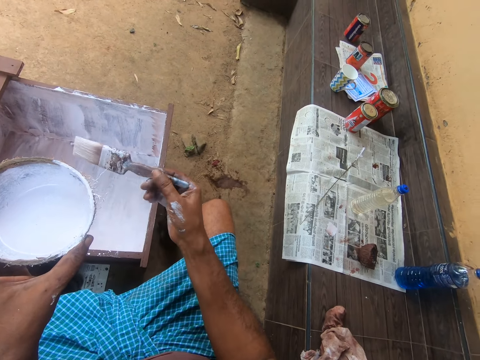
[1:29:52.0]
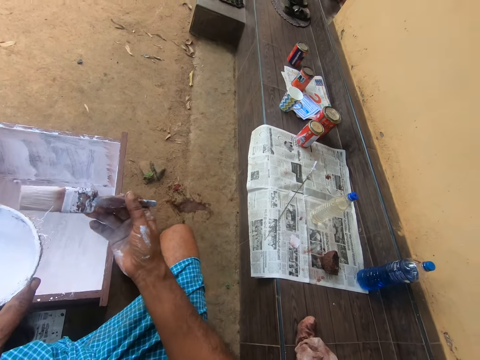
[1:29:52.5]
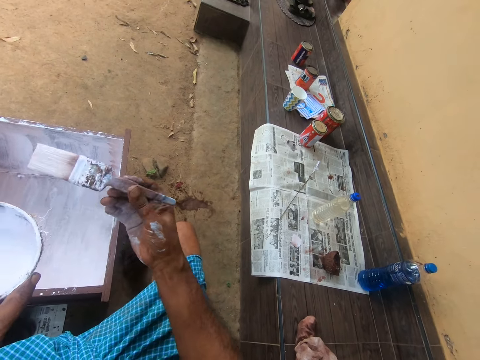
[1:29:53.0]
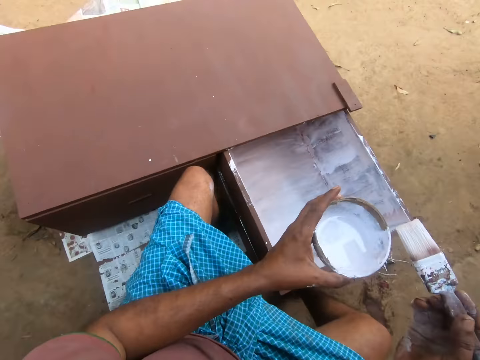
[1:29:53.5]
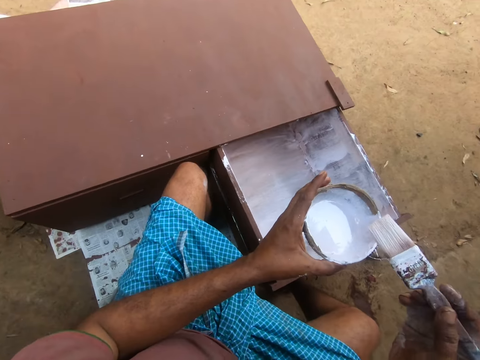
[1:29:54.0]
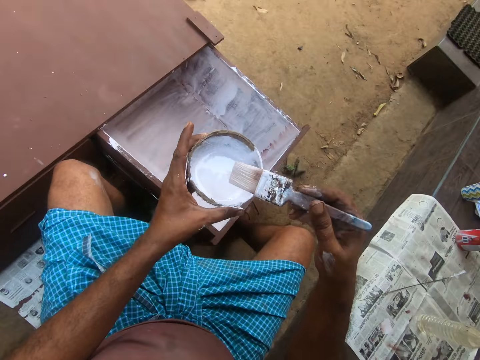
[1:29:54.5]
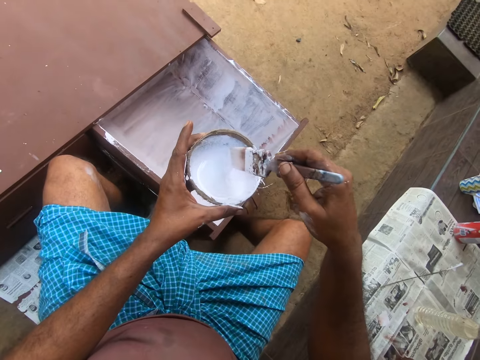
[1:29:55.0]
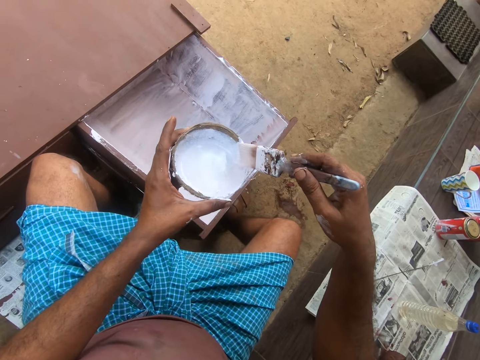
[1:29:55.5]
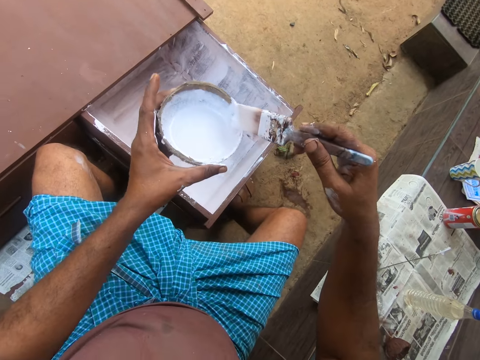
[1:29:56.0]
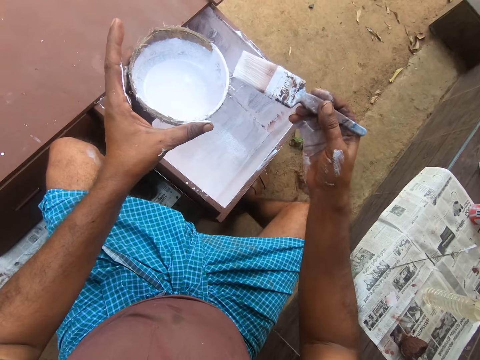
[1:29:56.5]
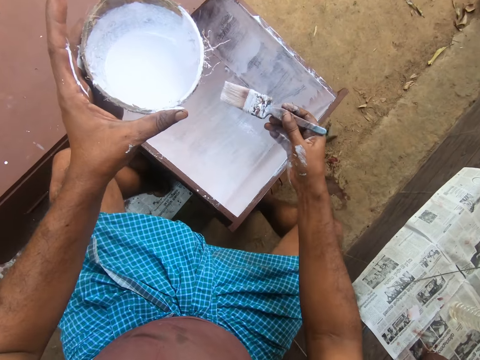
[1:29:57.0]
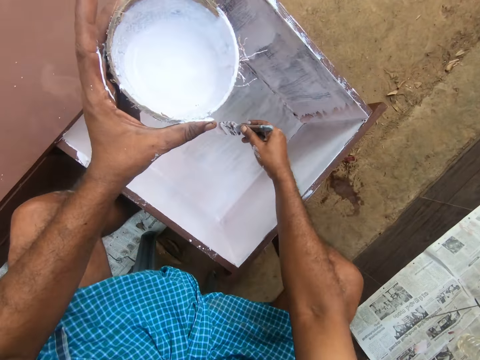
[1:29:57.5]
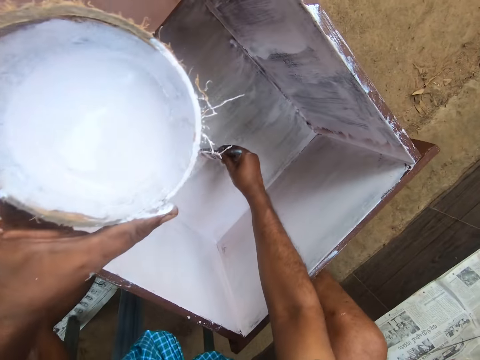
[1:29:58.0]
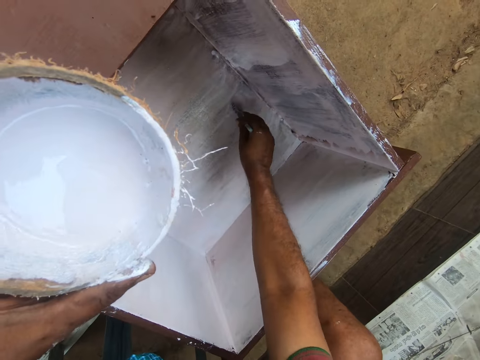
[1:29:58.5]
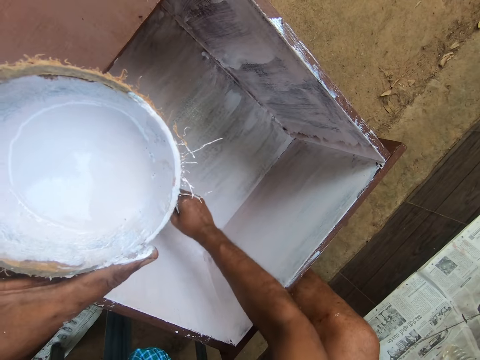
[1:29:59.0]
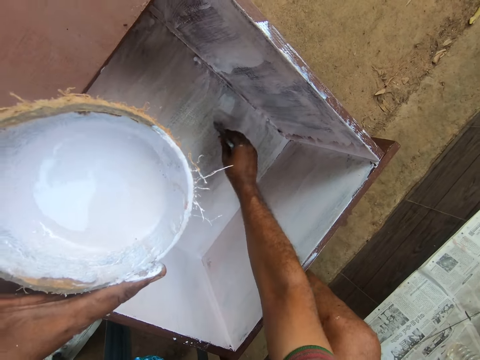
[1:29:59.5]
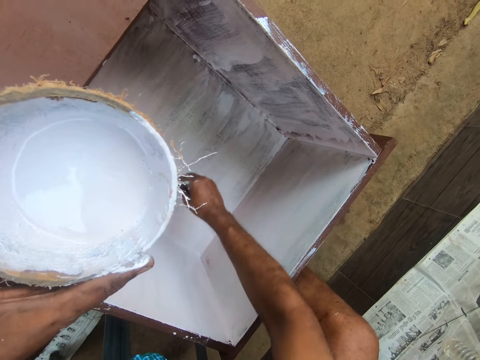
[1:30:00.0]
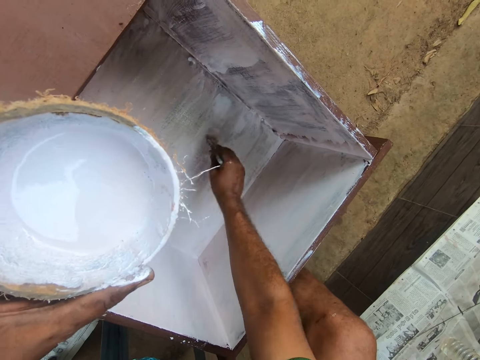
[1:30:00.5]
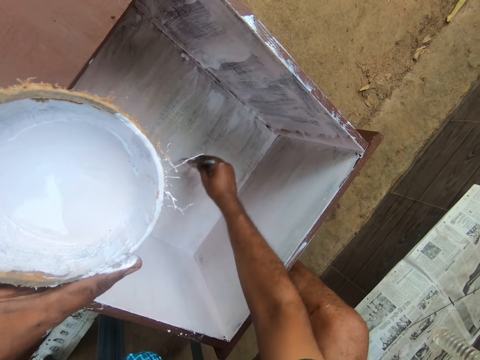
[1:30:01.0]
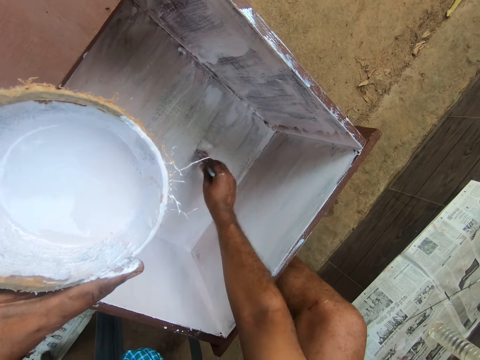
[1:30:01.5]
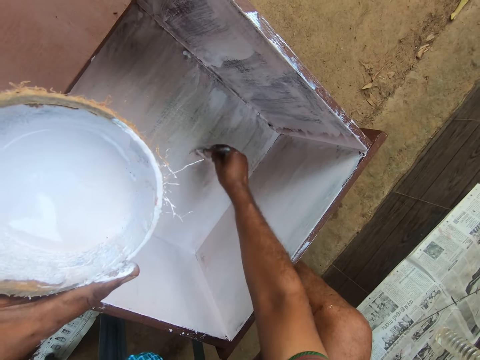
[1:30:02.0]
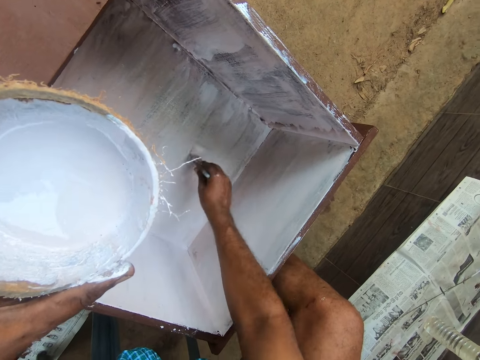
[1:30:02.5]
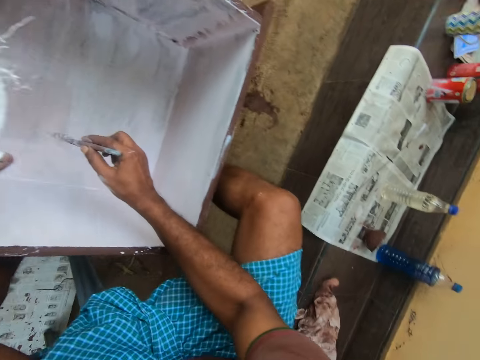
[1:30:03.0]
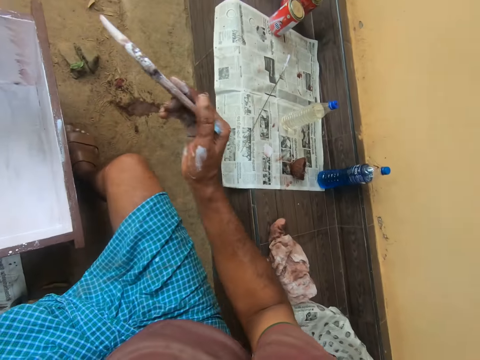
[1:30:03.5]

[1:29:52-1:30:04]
The camera wearer inserts the paint brush into the container of paint with his right hand. He paints the table drawer with the paint brush in his right hand.

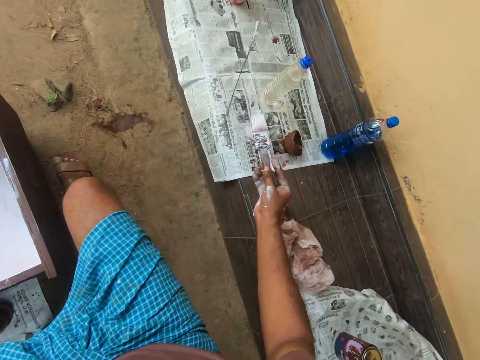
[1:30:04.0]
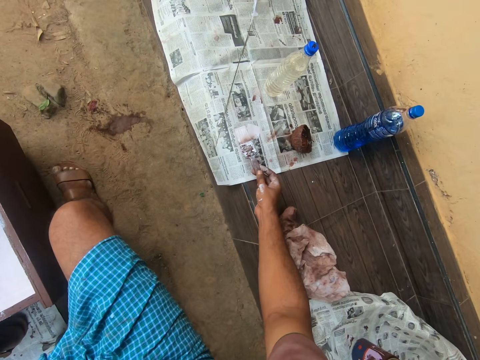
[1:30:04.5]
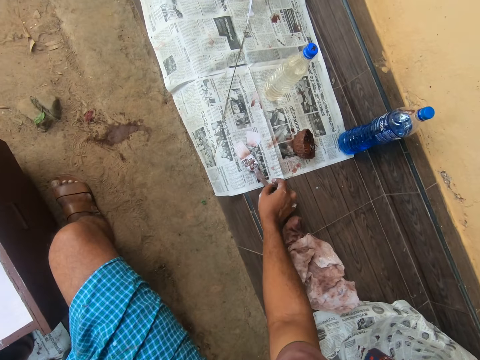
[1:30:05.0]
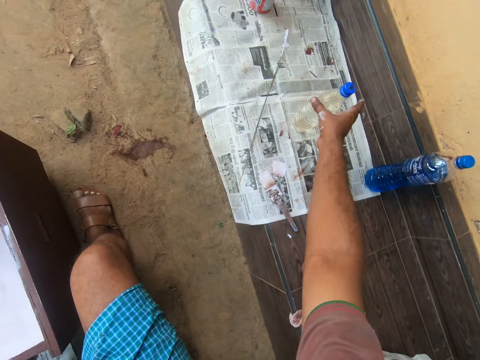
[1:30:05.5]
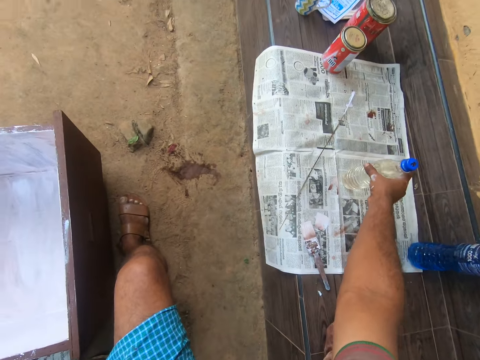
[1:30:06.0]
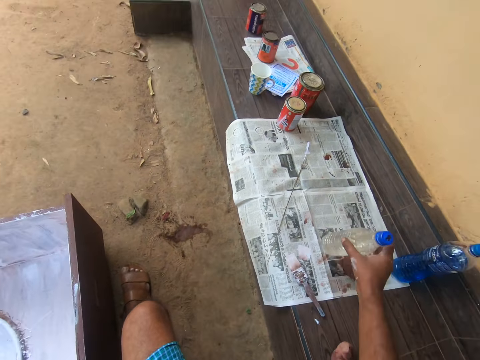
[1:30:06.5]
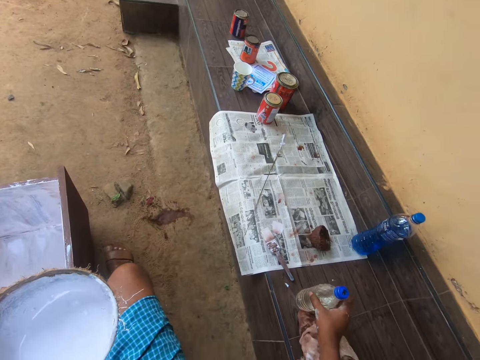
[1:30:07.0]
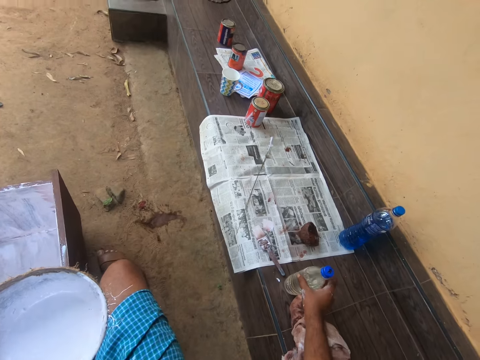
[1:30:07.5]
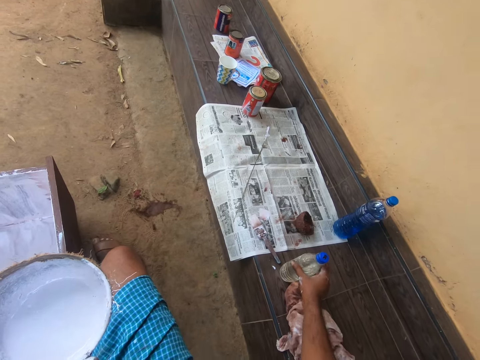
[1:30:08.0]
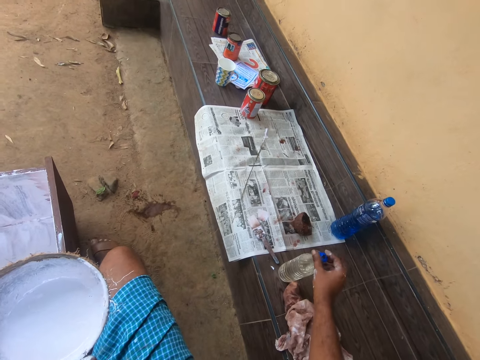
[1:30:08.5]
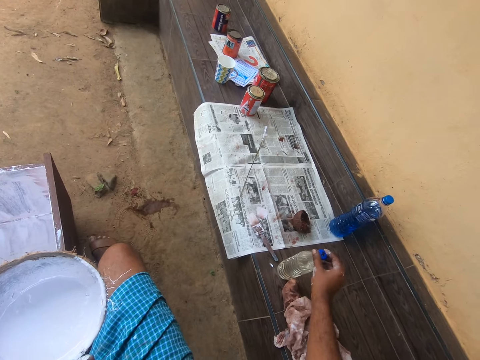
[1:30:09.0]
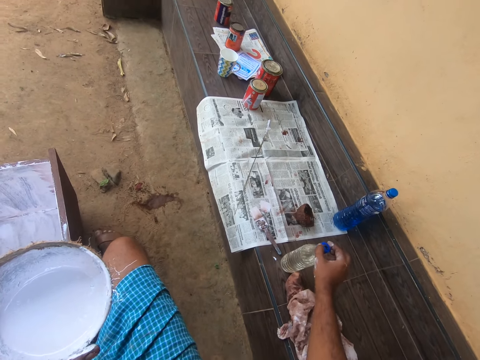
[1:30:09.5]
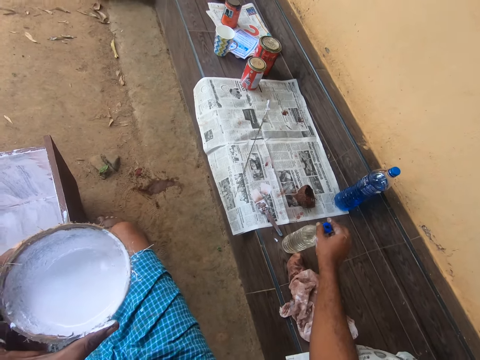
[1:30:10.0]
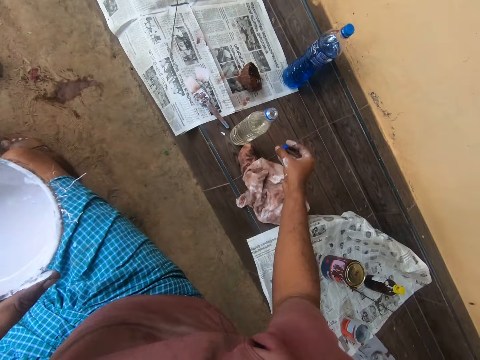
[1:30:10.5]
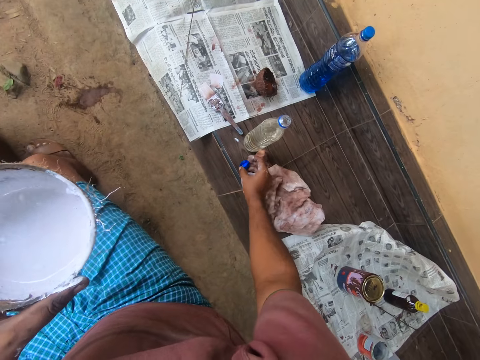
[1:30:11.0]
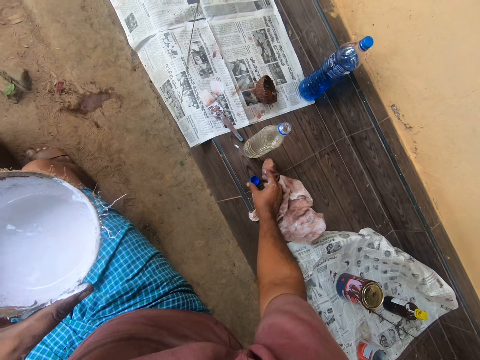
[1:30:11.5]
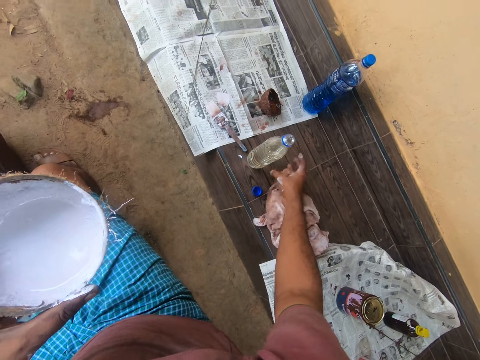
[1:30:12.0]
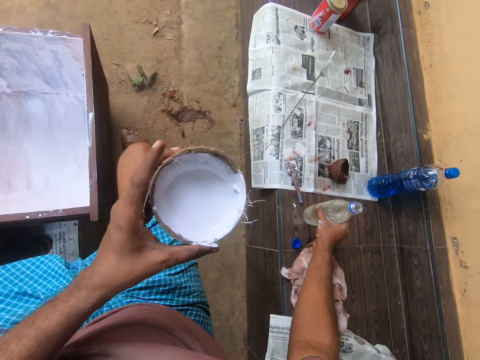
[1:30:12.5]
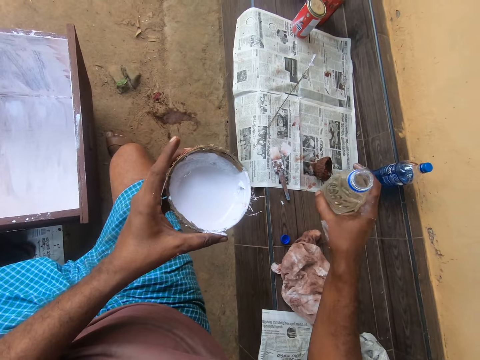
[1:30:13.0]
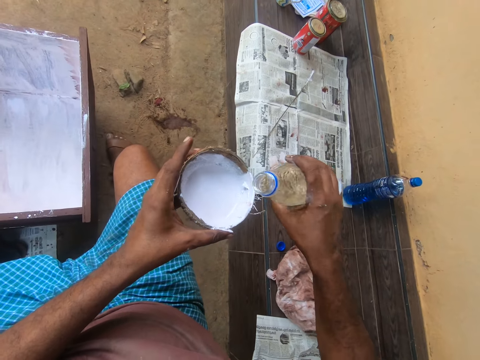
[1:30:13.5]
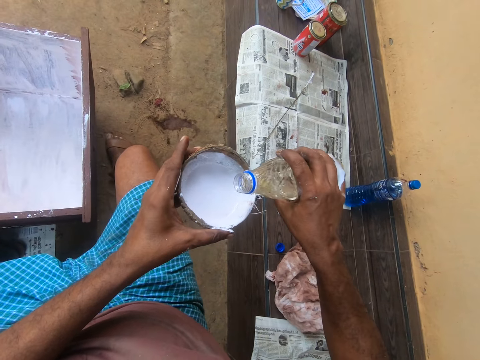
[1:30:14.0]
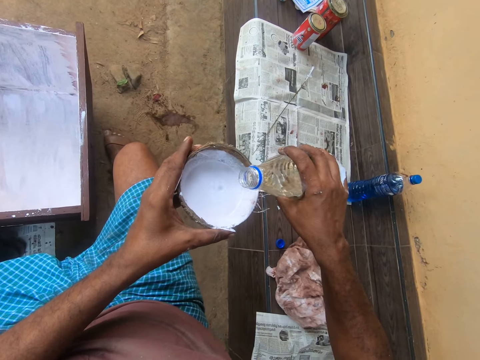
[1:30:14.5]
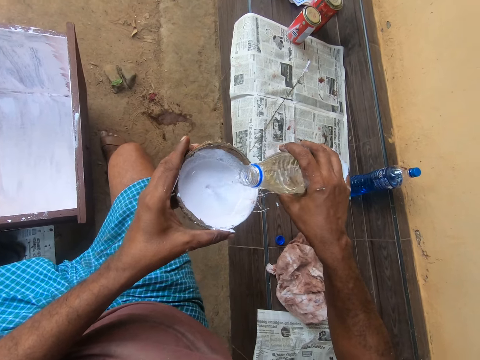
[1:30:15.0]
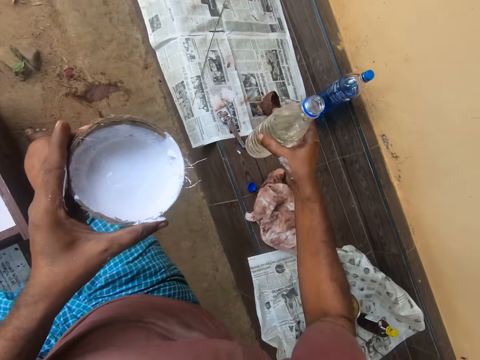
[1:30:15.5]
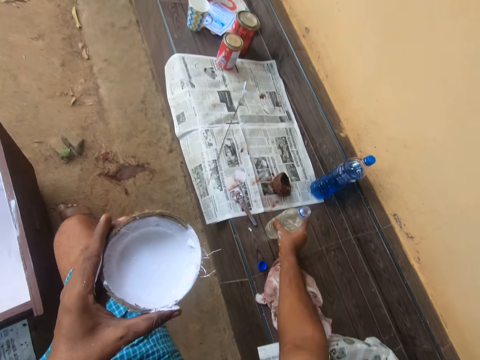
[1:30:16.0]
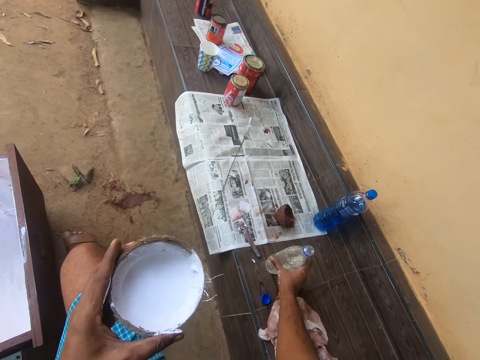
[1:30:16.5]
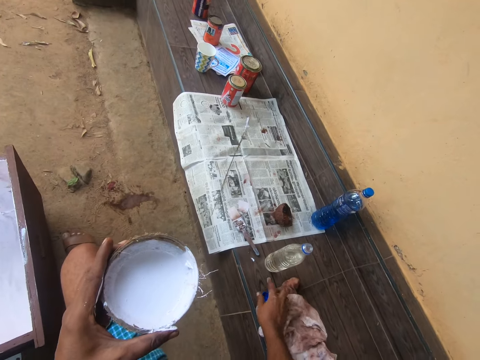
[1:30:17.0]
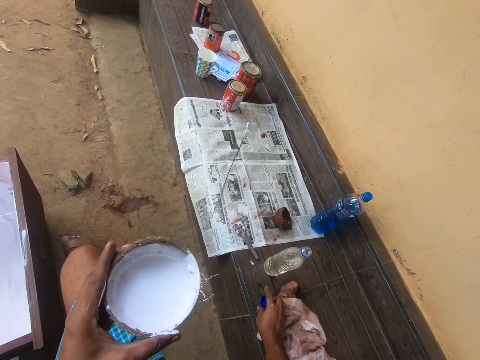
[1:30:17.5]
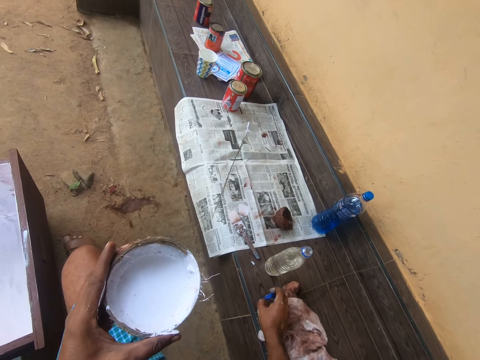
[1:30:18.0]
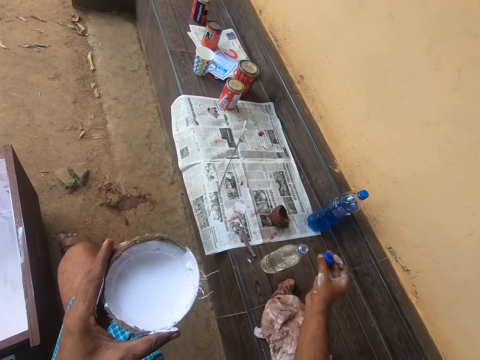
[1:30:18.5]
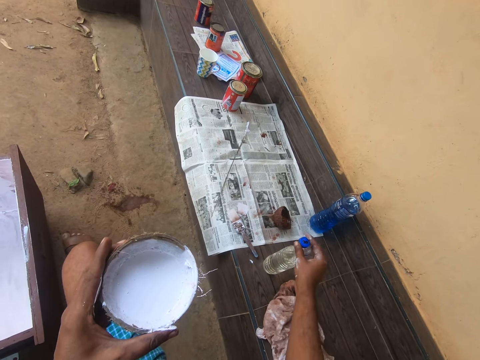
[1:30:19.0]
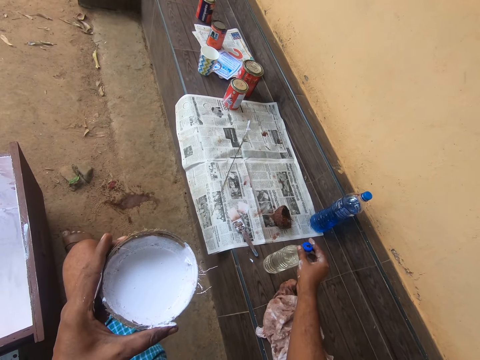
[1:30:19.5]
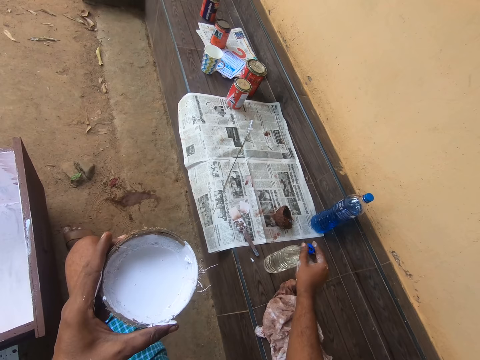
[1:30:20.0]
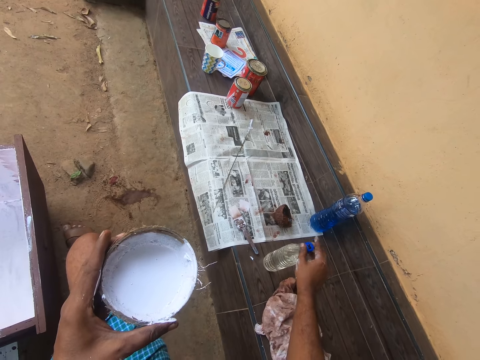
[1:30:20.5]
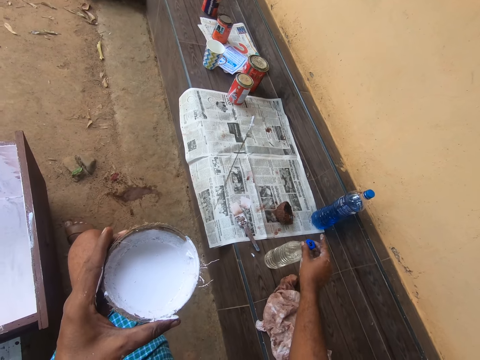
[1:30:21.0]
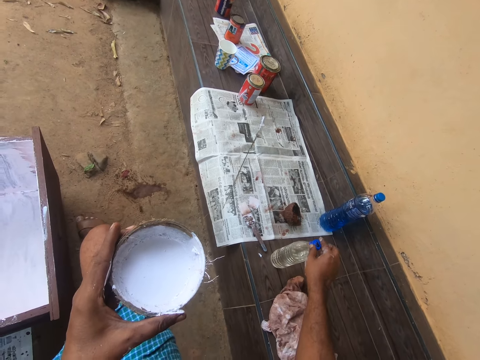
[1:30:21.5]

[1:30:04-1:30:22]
The camera wearer drops the paint brush on the table with his right hand. He adjusts a container of paint polish on the table with his right hand. He holds the bottle. He removes the lid of the container of polish with his right hand. He holds the bottle lid. He drops the lid on the table with his right hand. He opens the bottle. He picks up the container of polish from the table with his right hand. He holds the bottle. He pours the polish into the container of paint with his right hand. He drops the container of polish on the table with his right hand. He holds the bottle lid. He picks up the lid from the table with his right hand. He covers the container of polish with the lid in his right hand.
